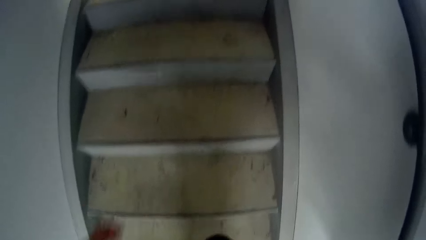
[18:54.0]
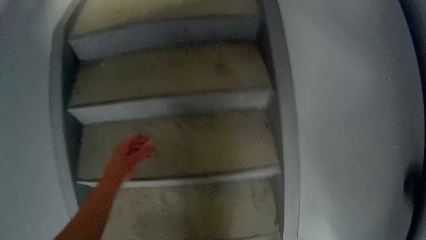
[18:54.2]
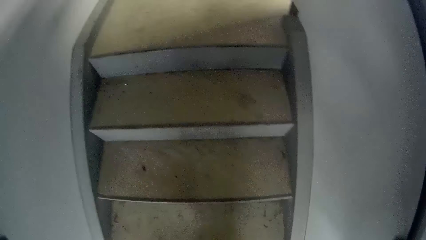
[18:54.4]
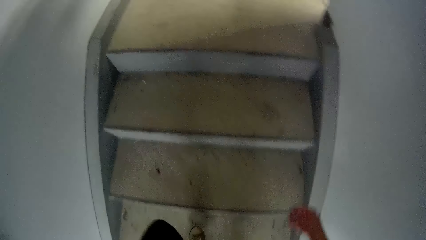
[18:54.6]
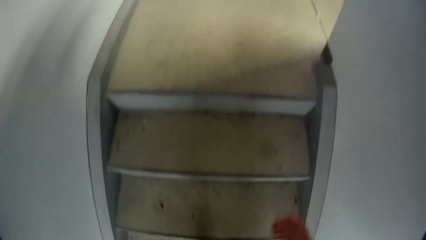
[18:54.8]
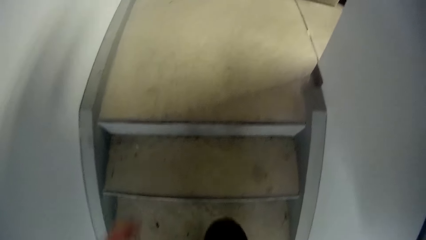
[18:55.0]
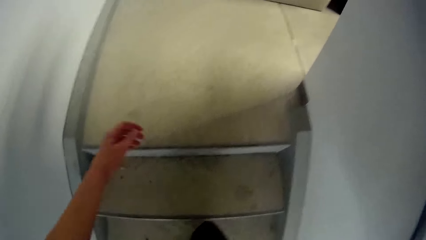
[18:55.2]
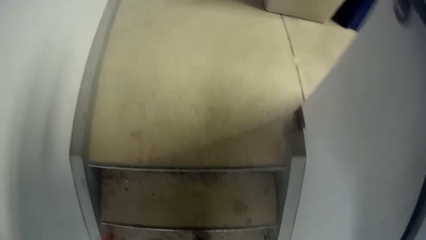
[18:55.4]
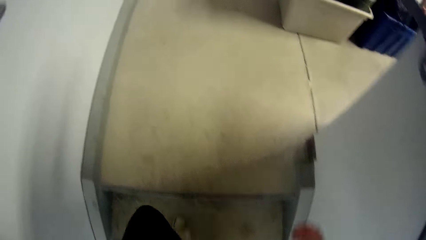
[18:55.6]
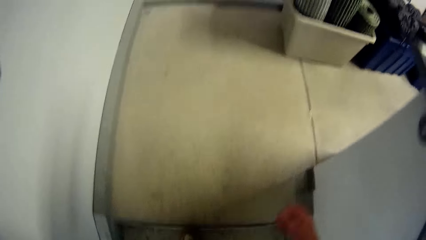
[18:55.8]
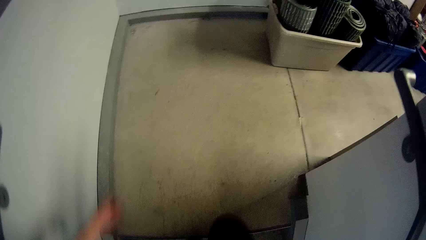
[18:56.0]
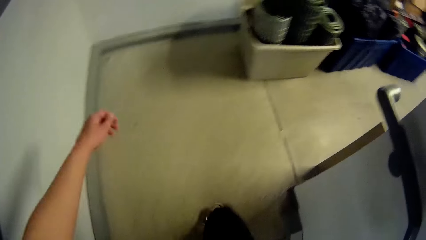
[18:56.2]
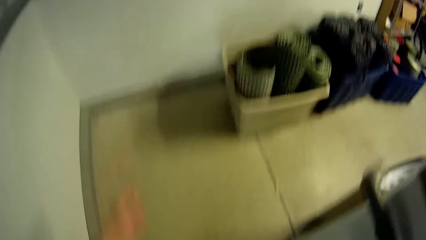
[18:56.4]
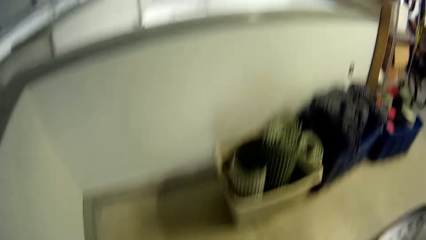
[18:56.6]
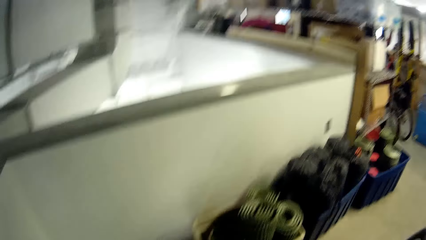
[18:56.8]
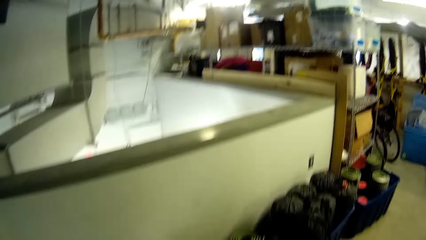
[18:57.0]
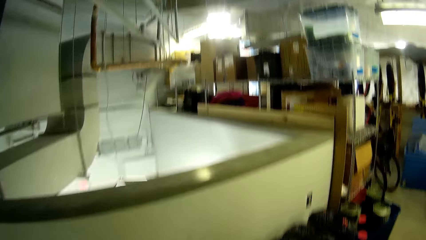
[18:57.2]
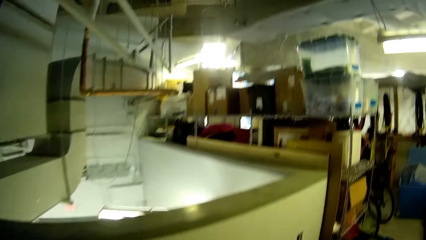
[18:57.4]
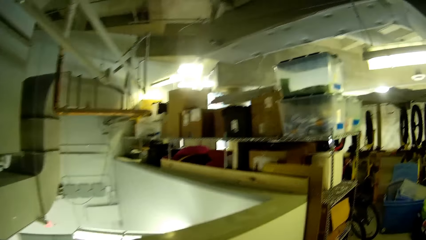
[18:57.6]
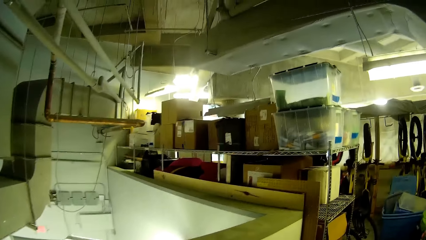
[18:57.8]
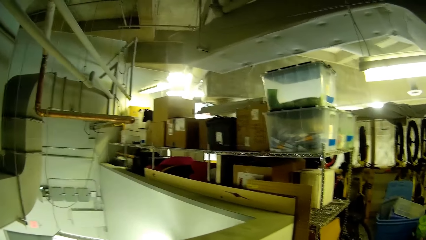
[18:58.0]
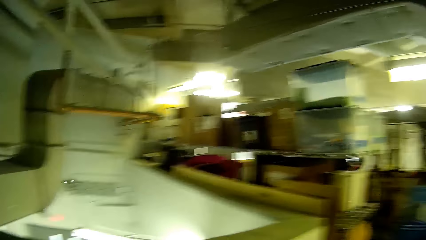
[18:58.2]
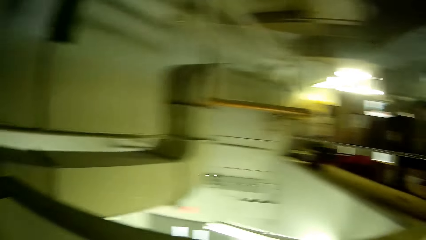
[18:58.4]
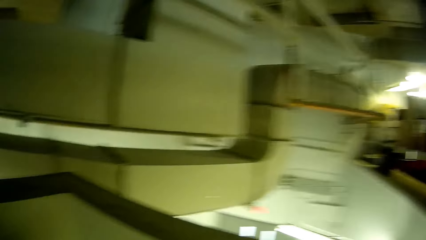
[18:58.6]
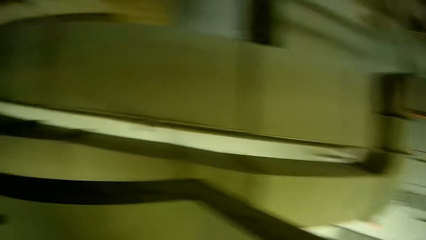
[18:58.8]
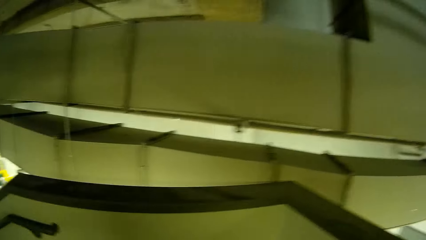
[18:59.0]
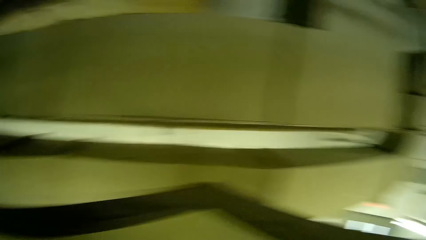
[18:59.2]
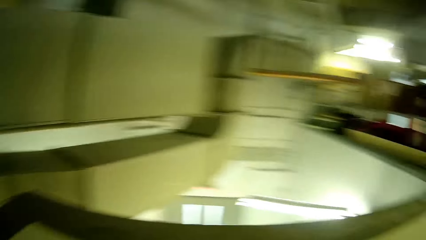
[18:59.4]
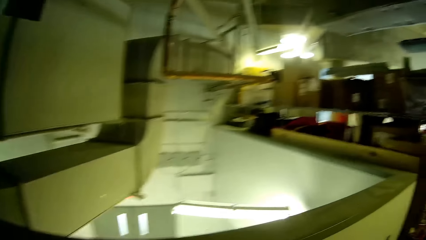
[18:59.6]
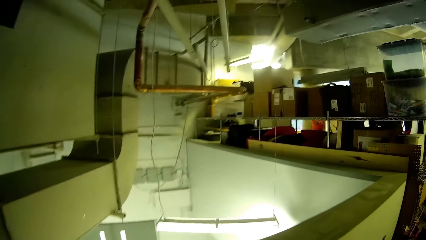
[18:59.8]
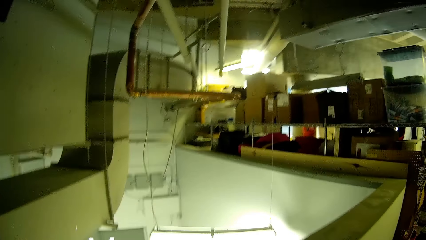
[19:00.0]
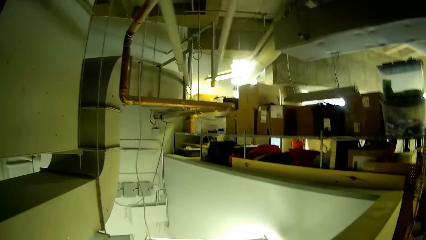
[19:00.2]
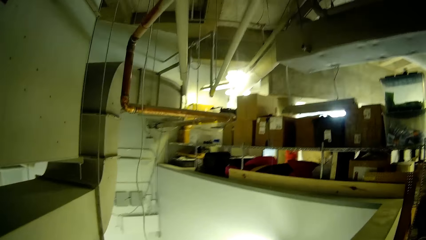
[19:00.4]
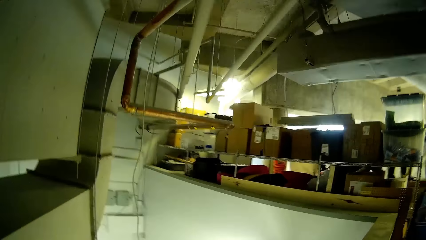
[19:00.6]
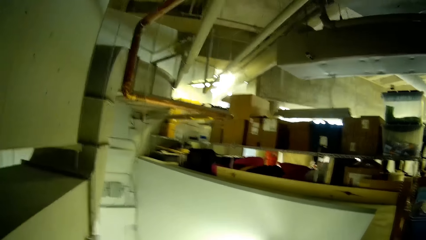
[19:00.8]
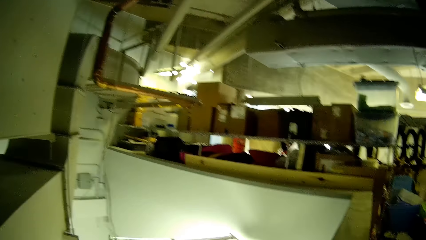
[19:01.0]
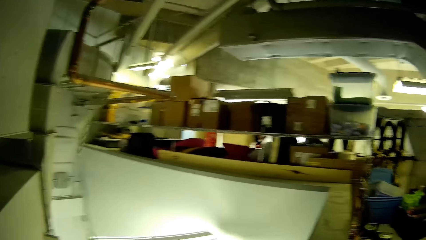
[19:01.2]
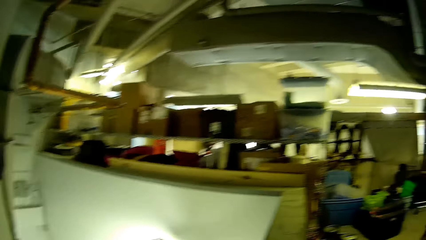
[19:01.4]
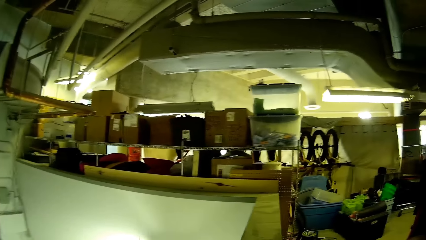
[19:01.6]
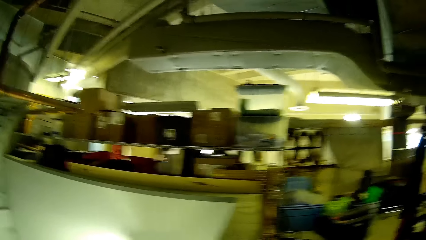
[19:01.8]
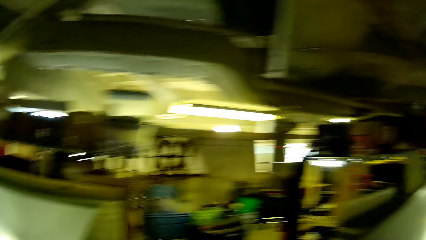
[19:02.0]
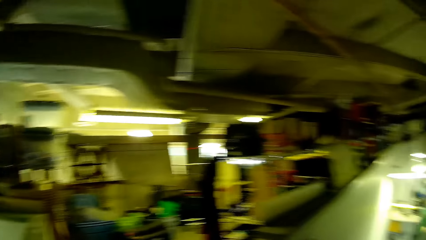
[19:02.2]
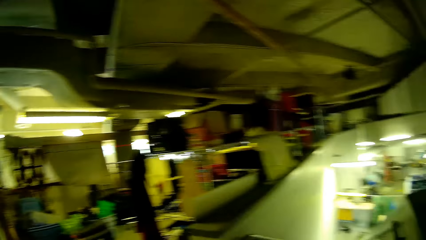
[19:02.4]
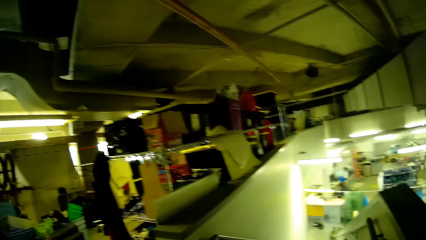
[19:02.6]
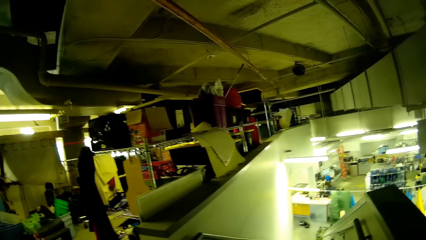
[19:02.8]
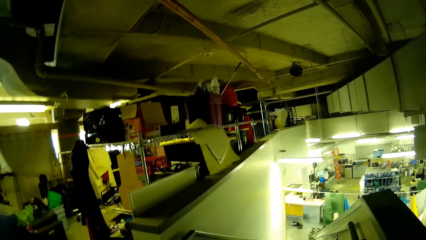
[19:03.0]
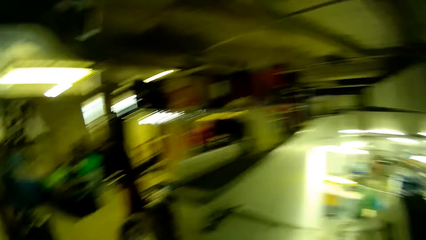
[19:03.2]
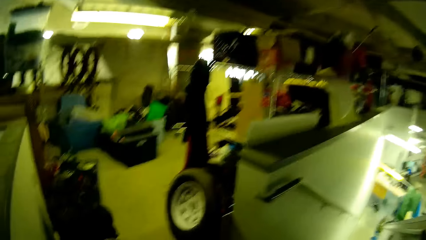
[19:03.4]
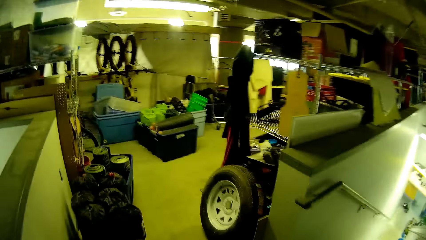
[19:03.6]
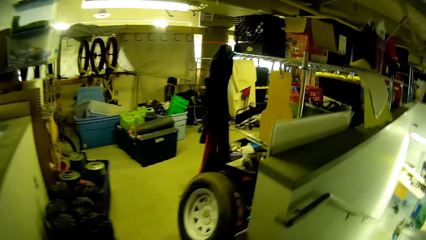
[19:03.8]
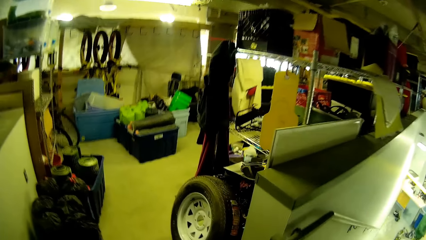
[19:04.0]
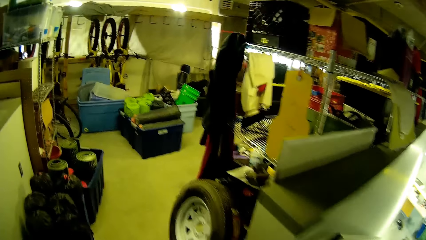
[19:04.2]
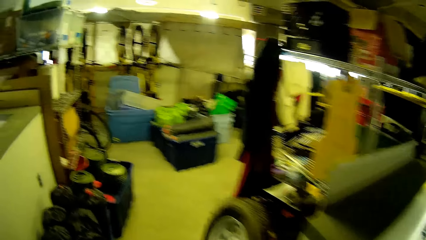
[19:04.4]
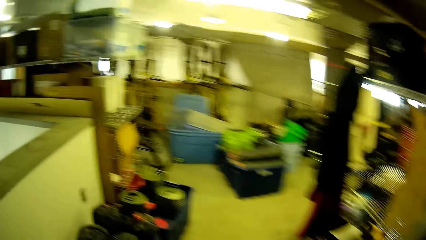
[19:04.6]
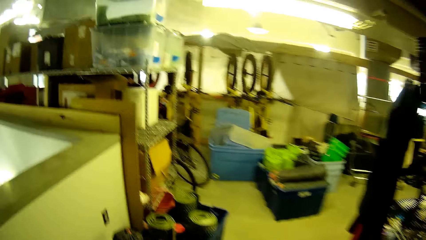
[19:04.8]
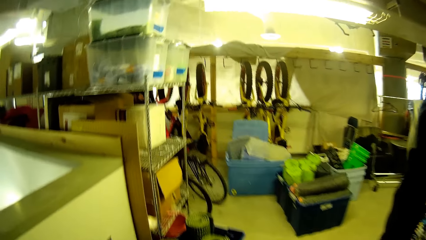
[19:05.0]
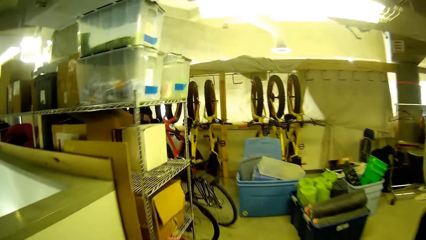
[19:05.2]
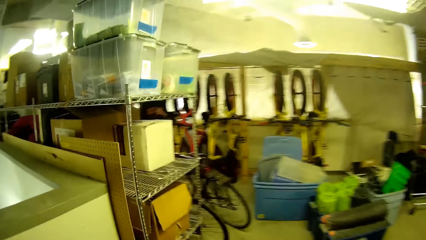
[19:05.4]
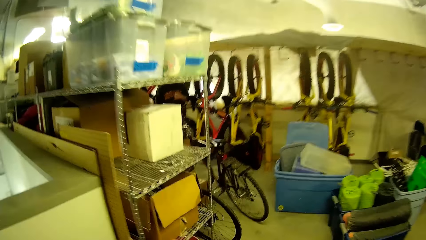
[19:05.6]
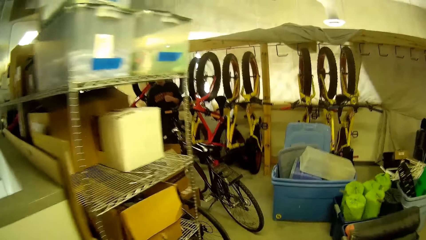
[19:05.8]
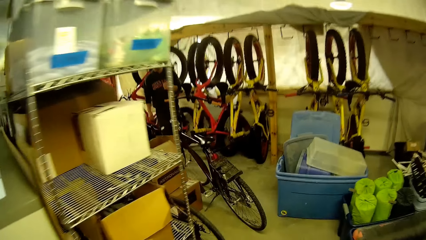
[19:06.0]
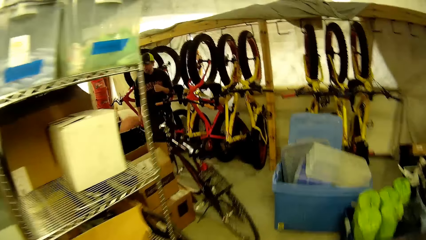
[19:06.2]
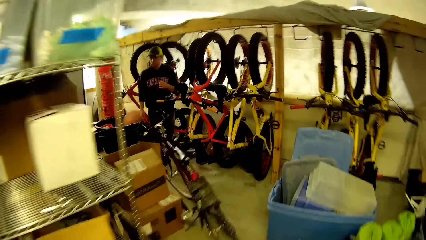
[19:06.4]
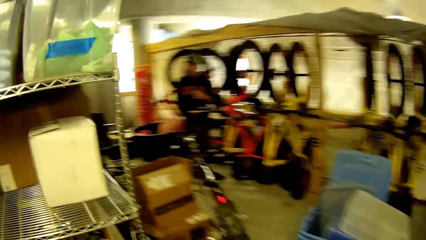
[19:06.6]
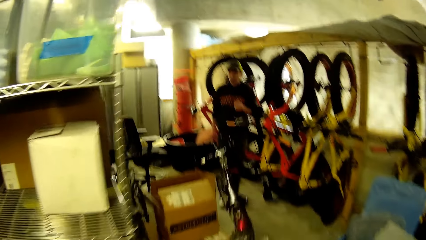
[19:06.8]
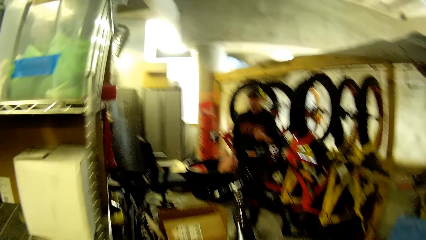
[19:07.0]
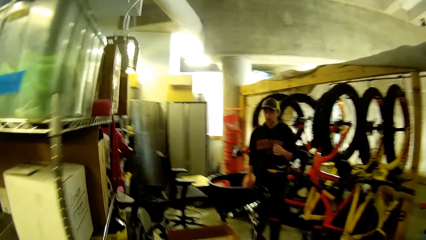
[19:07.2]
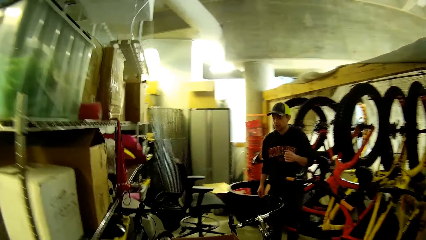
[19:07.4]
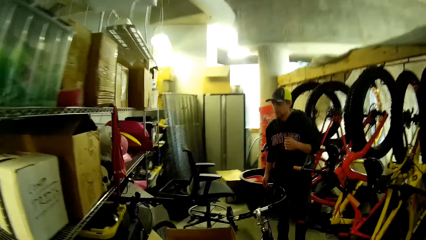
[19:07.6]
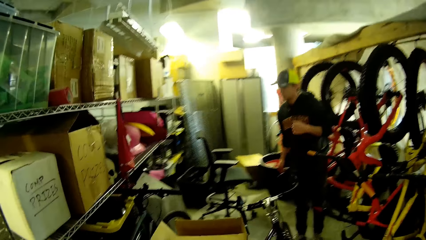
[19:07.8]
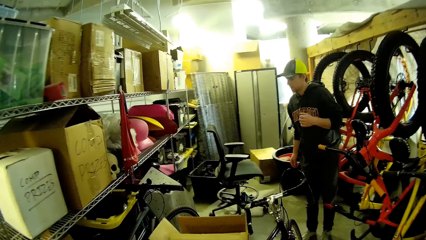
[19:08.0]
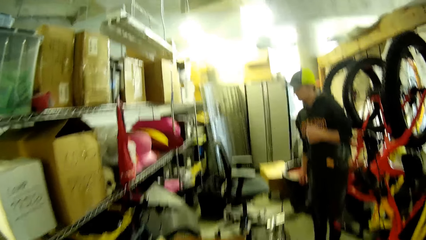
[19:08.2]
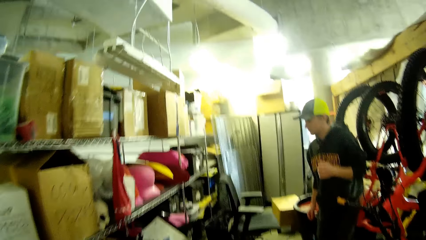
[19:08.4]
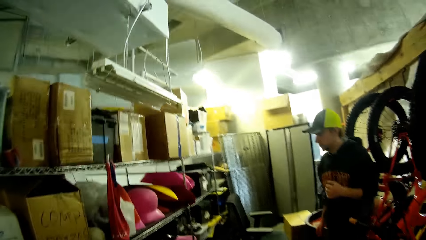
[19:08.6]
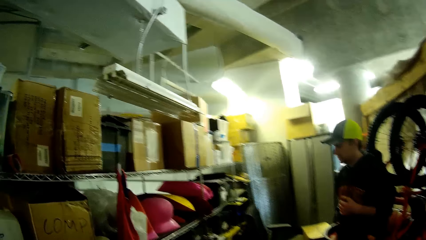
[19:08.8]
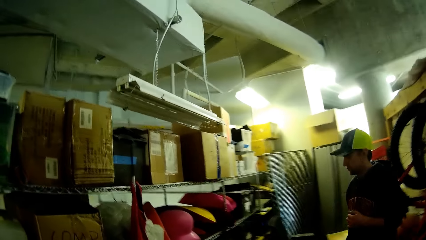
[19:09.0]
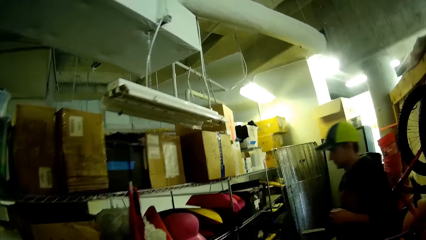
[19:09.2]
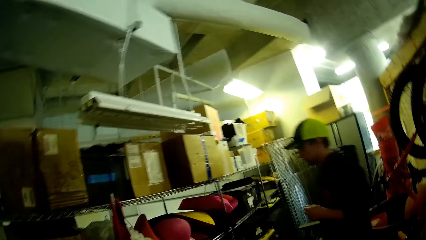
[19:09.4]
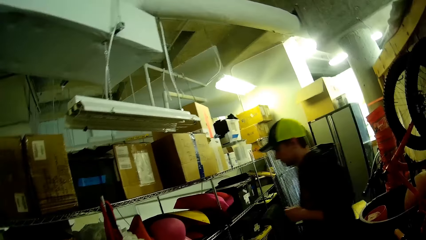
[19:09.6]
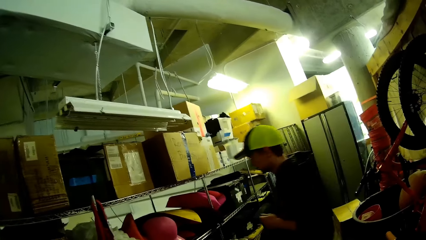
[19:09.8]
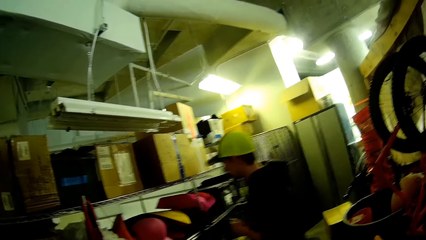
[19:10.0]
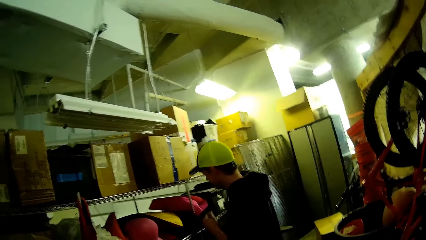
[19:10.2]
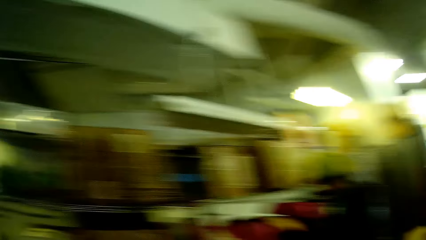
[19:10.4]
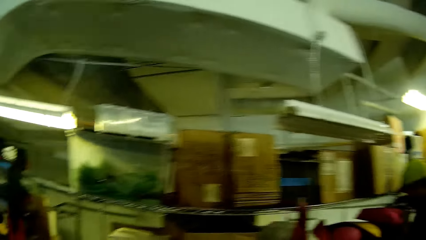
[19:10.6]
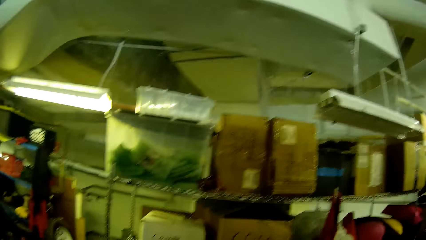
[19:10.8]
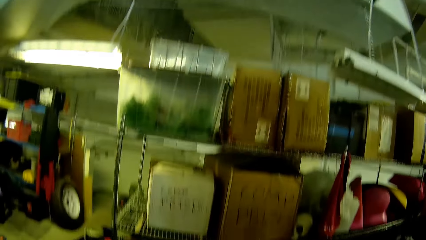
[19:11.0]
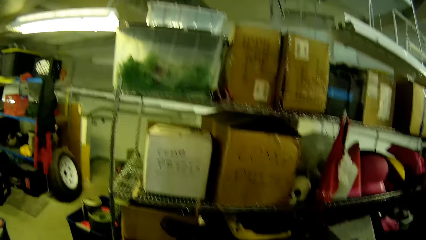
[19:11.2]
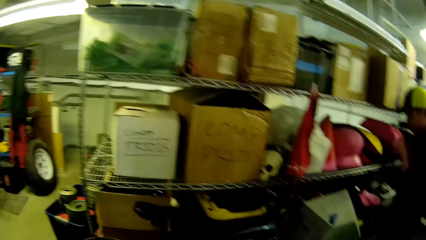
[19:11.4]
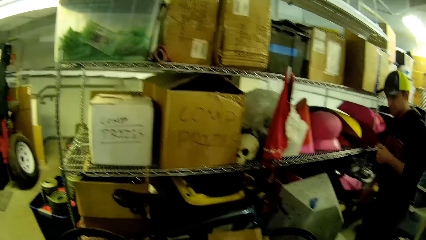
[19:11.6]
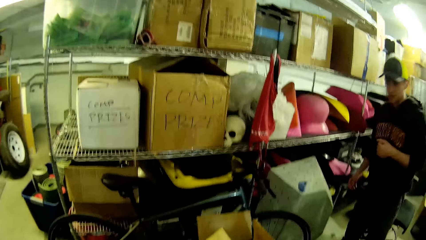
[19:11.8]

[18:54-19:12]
The camera wearer walks in the supermarket. A man walks past a rack with bicycles. The camera wearer walks towards the man. The man stands near shelves.
